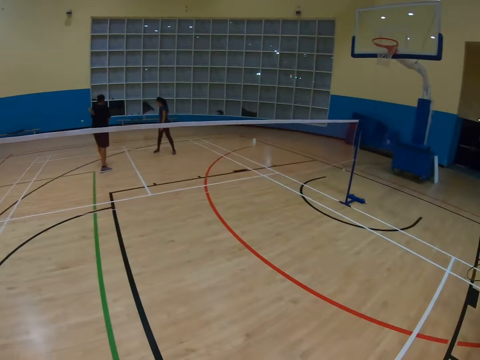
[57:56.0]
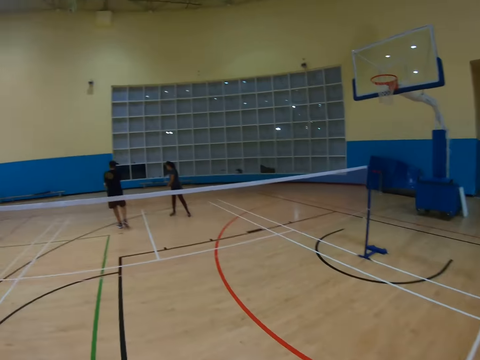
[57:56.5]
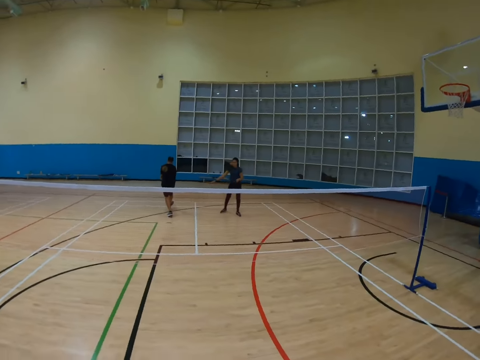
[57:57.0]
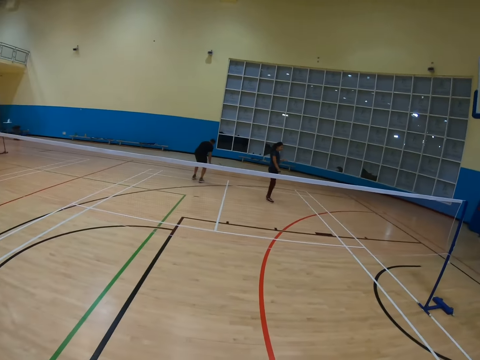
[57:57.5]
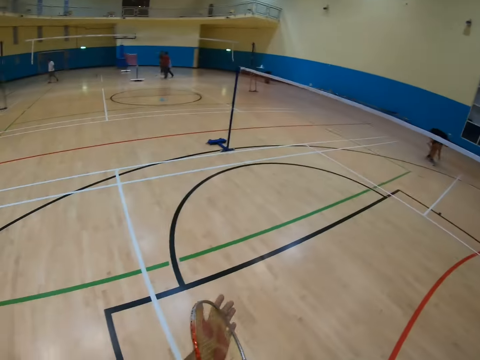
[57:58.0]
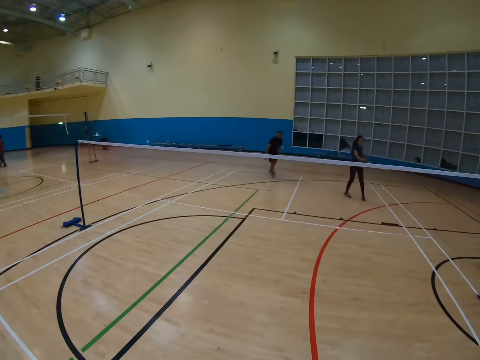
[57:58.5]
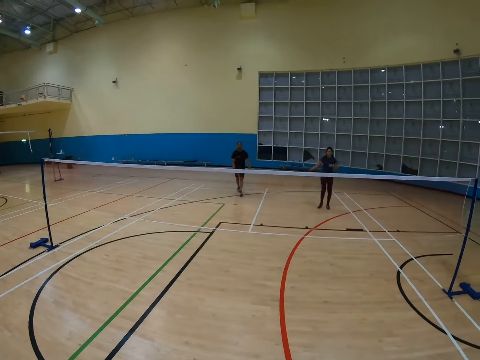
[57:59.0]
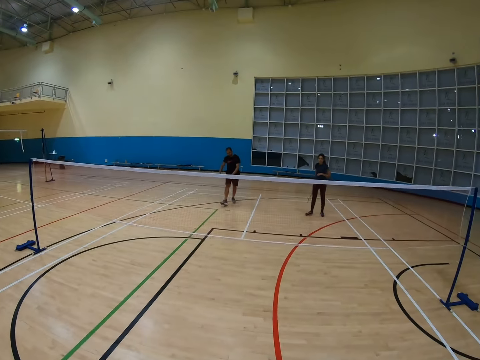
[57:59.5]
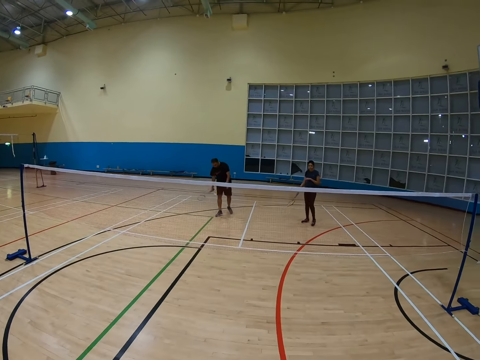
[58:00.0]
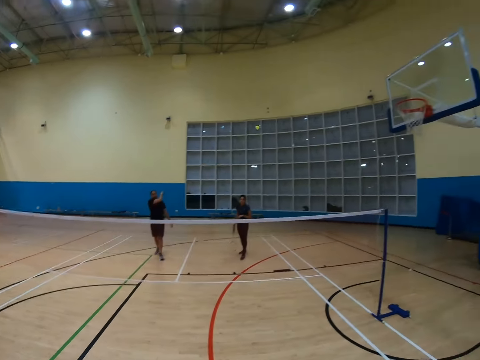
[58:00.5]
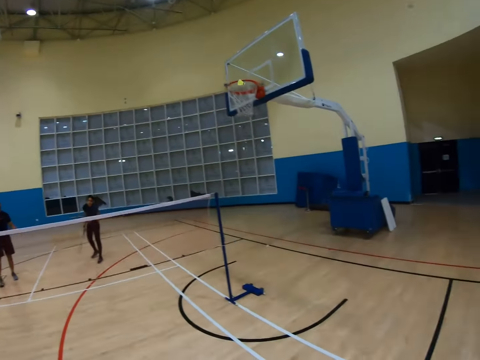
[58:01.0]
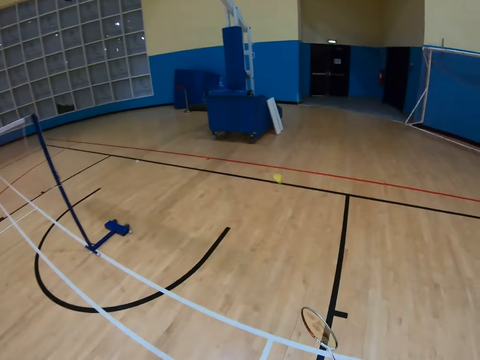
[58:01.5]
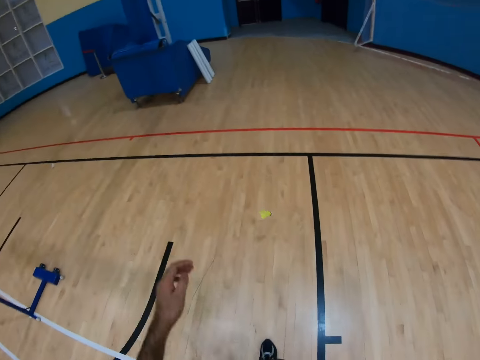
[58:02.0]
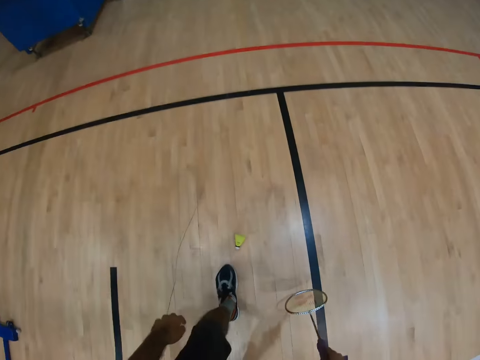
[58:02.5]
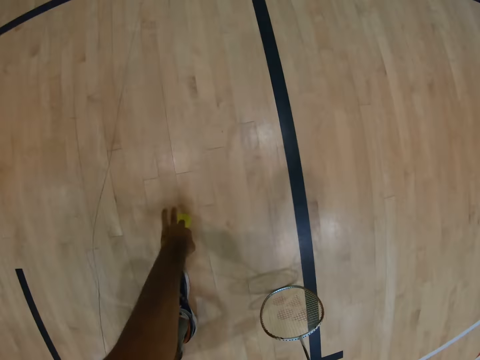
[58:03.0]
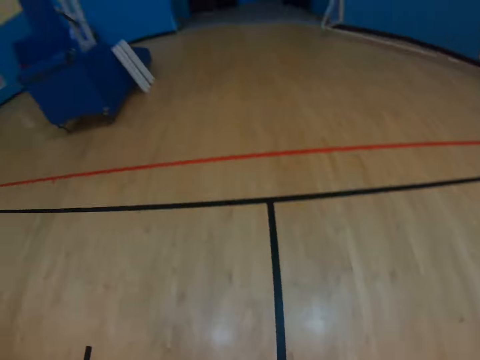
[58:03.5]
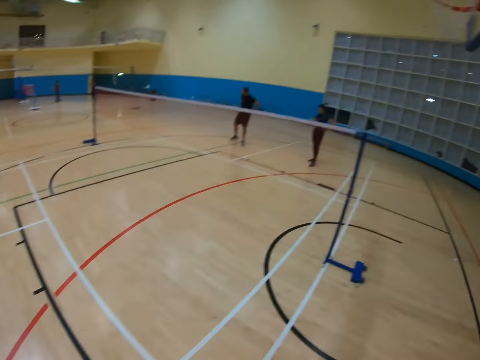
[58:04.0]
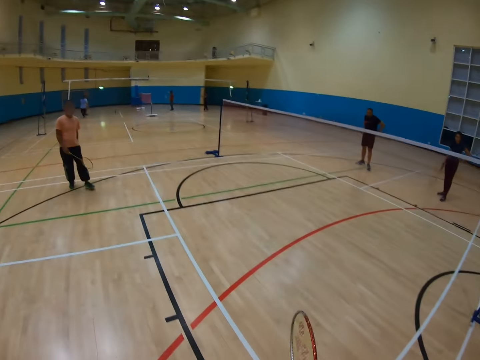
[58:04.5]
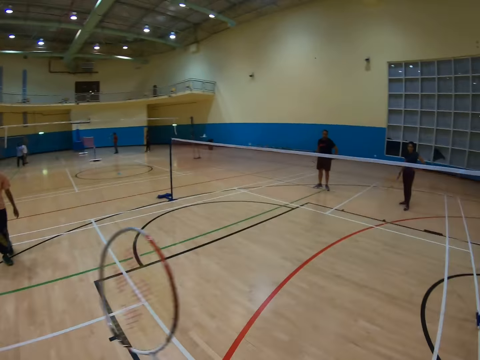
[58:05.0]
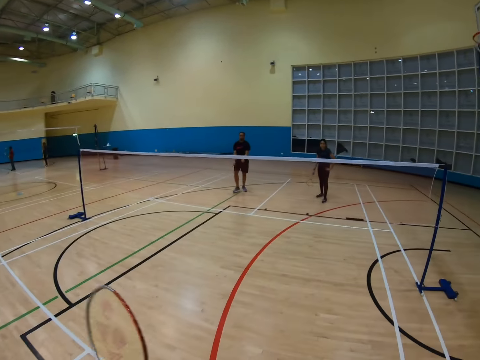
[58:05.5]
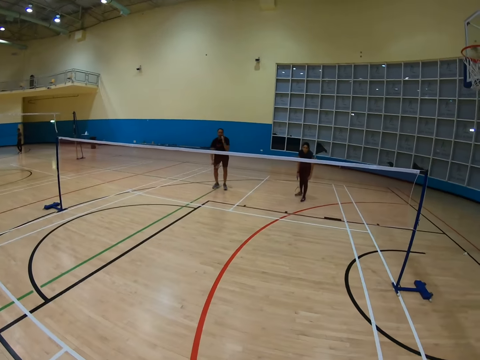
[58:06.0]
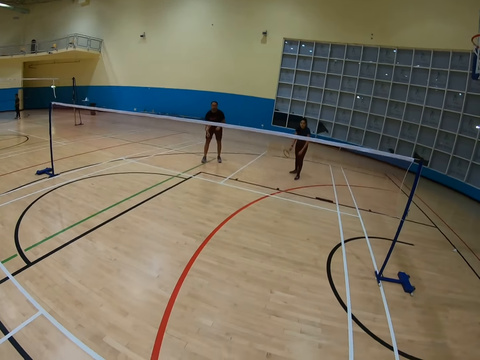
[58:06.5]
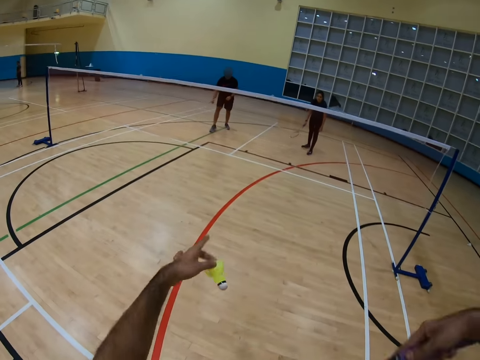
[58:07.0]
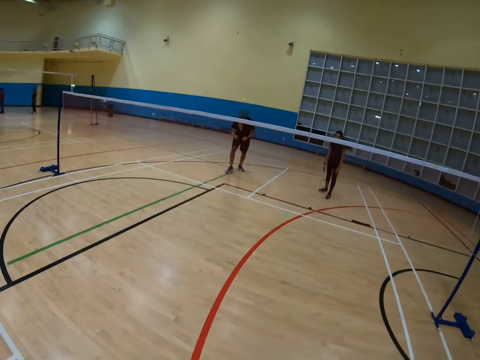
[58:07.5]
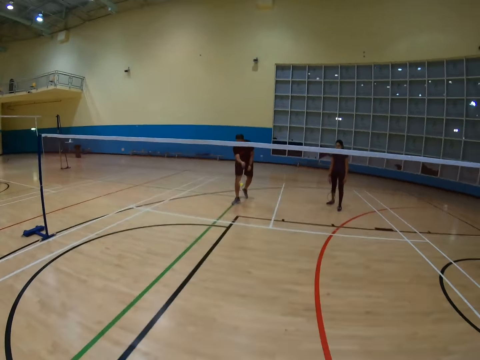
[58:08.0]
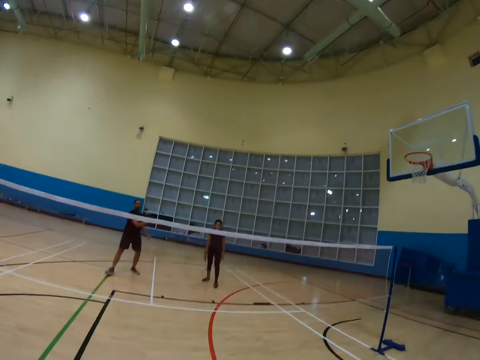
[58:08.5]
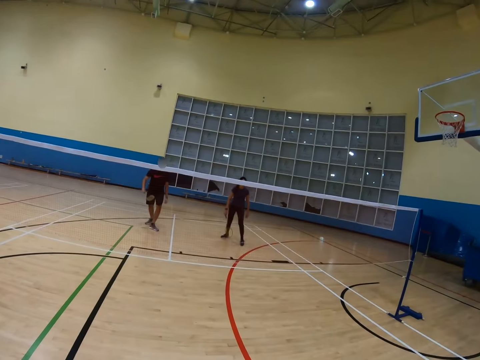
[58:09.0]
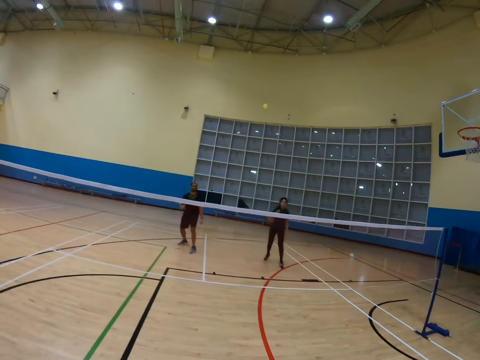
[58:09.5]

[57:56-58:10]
A man bends down. The camera wearer turns around. The man hits a shuttlecock with a racket. The camera wearer turns around, walks around, bends down and turns around. They hold a racket. They hit the shuttlecock with the racket. The man hits the shuttlecock with his racket.

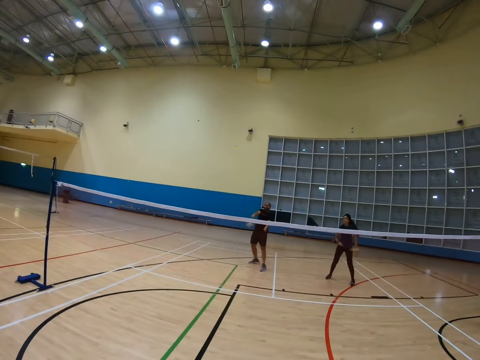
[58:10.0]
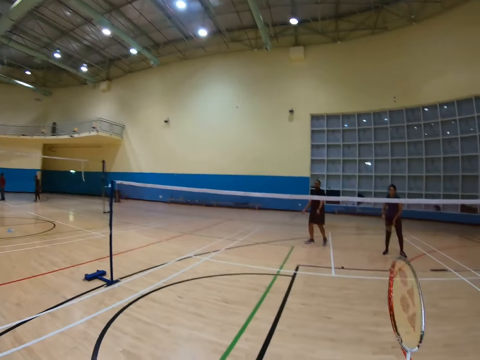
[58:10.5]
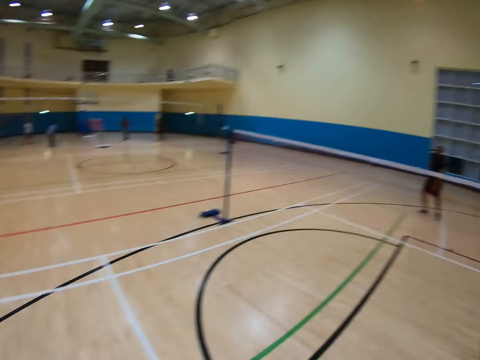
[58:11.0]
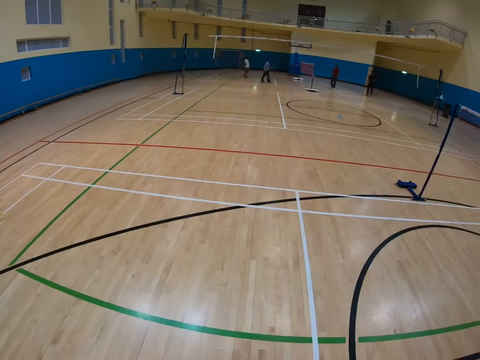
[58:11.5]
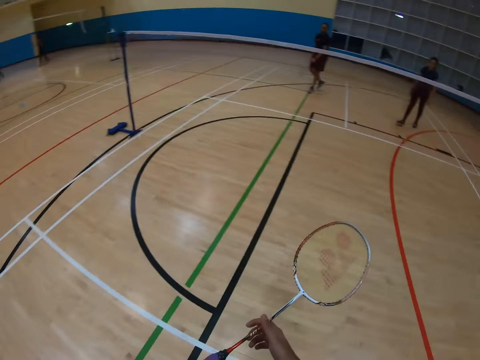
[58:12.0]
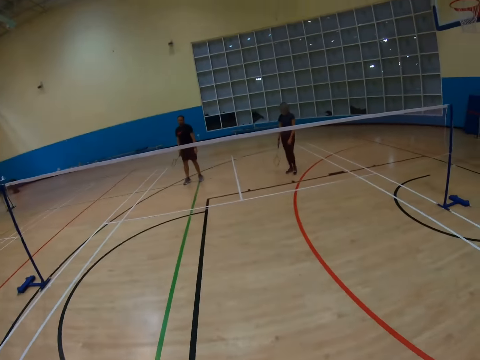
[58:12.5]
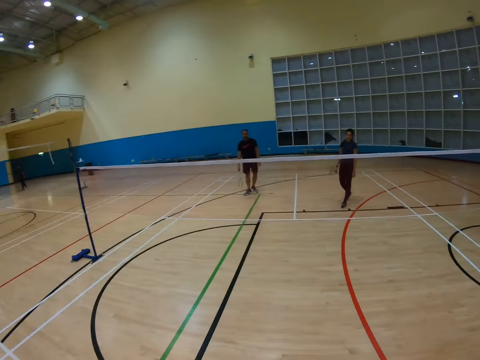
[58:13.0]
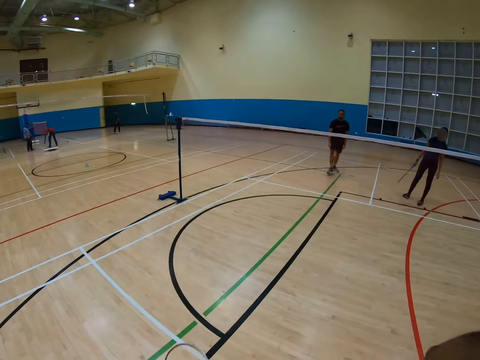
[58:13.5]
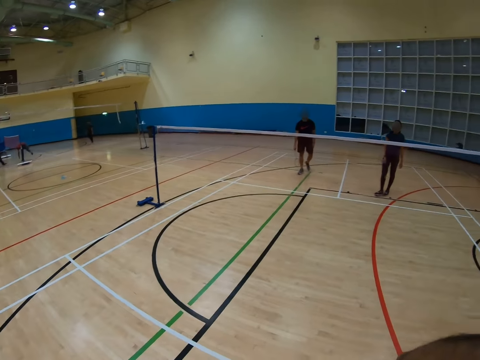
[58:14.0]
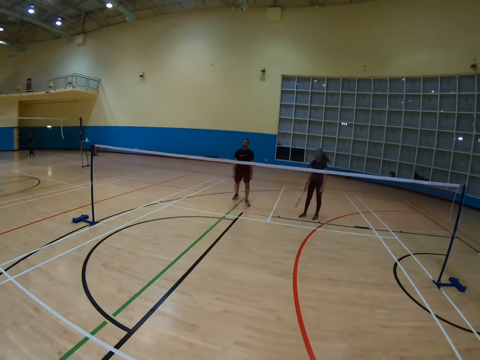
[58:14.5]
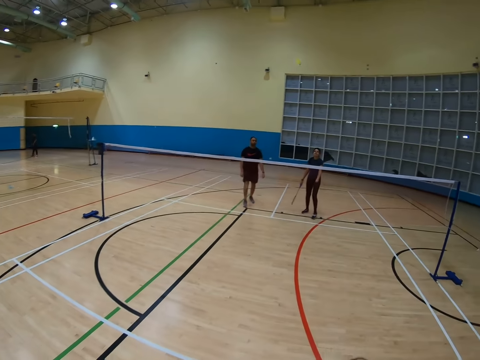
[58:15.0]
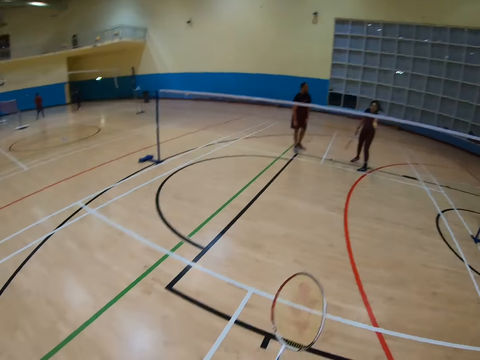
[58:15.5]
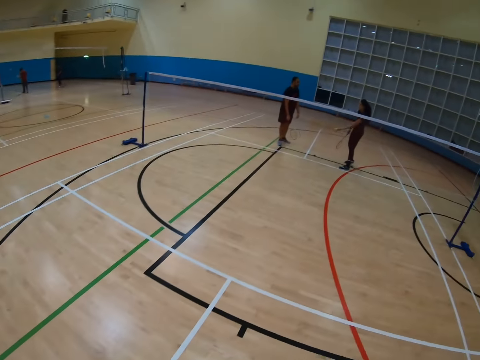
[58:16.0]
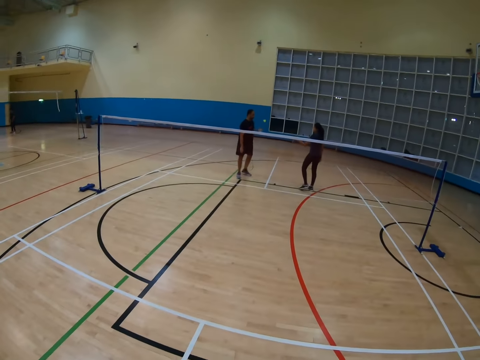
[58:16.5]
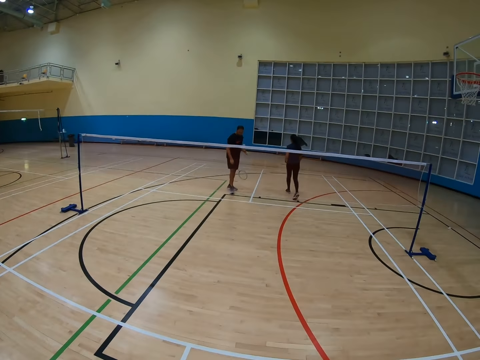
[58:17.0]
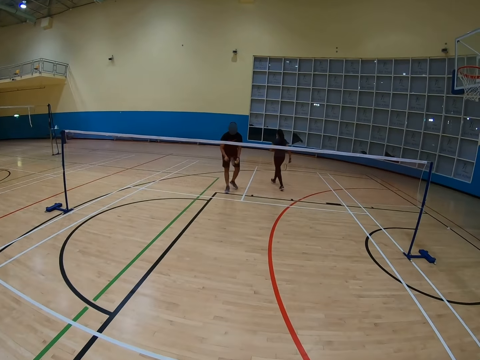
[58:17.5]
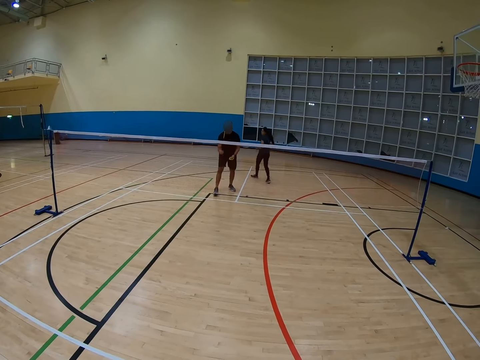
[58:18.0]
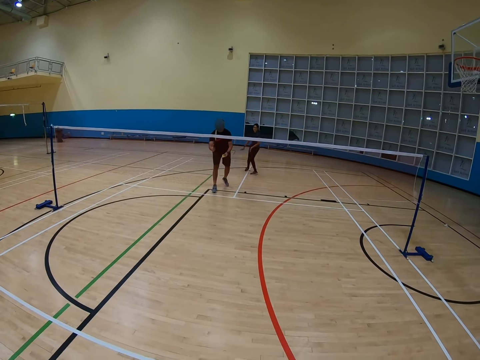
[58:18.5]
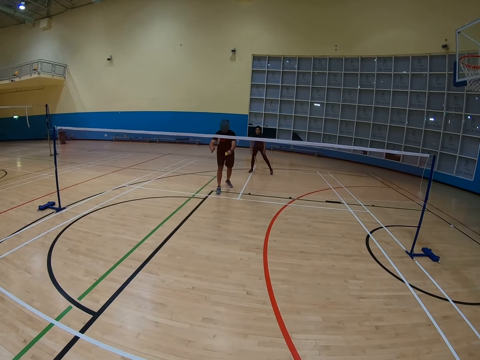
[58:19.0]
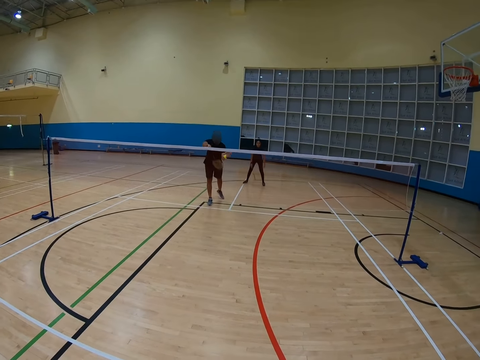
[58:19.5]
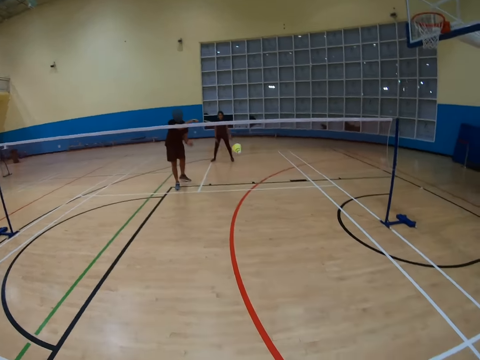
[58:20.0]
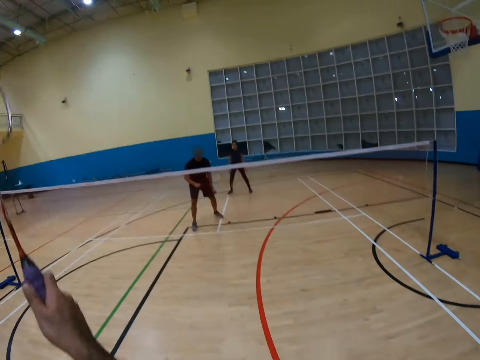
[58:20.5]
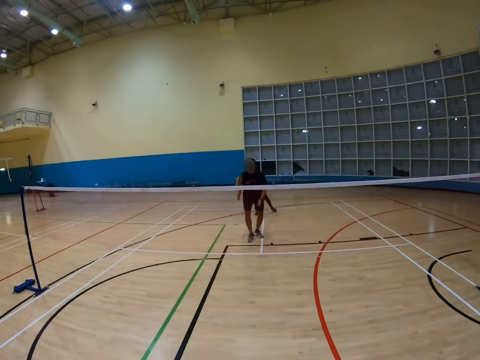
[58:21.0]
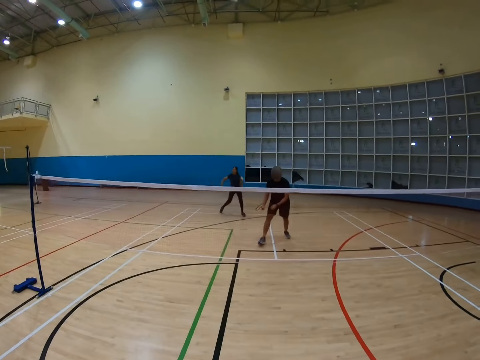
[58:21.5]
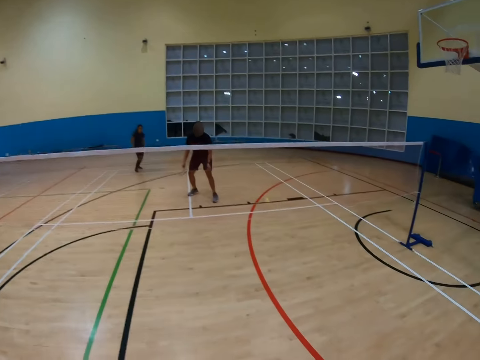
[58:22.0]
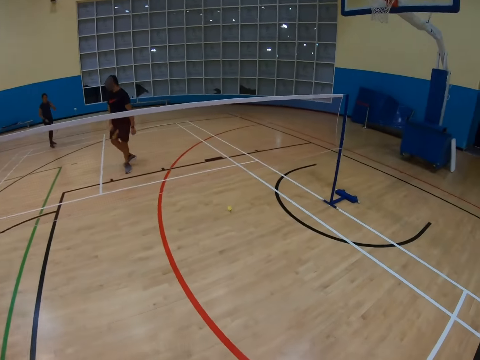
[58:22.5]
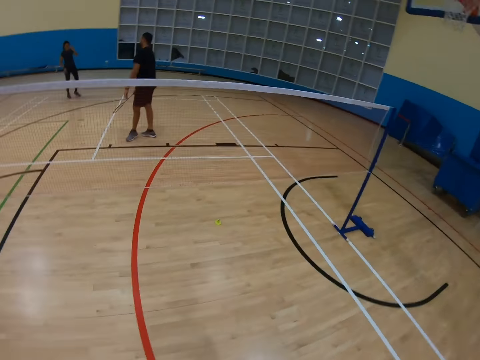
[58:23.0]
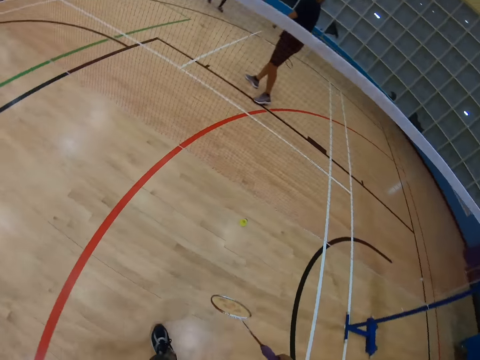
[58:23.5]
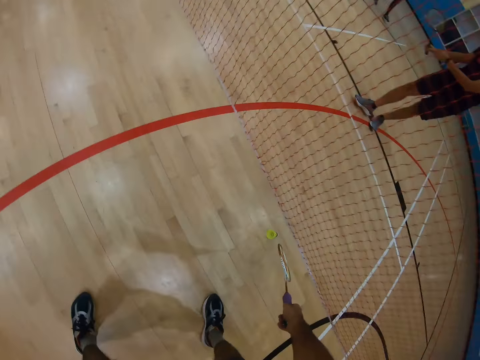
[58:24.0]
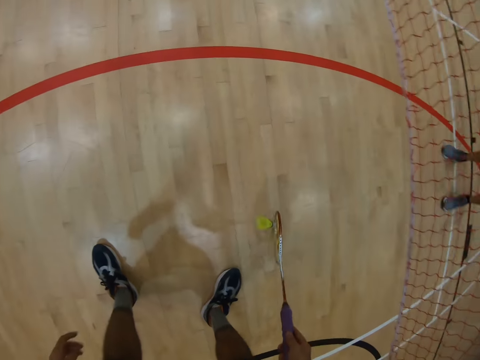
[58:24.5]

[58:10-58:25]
The camera wearer holds a racket. They turn around. They hold the racket. They turn around. A man holds a racket. Another man holds a racket and walks around. The first man holds a shuttlecock and hits the shuttlecock with the racket. The camera wearer hits the shuttlecock with the racket, turns around and walks around. They hold the racket.
